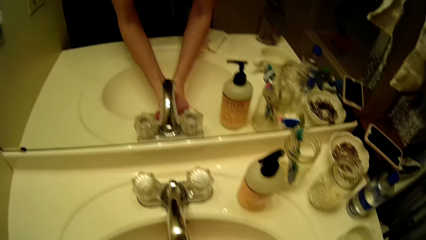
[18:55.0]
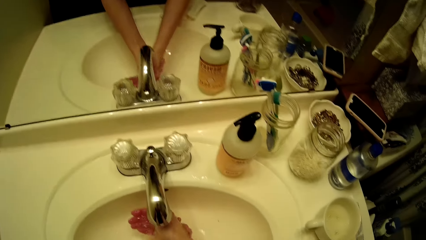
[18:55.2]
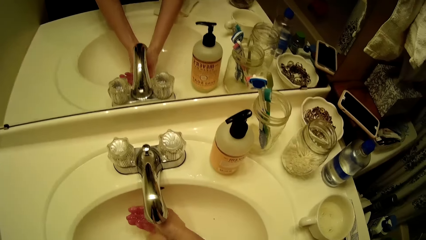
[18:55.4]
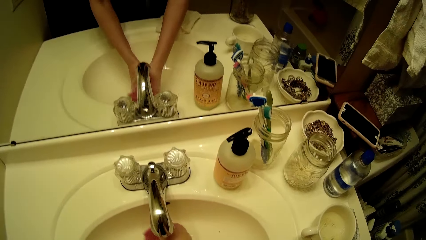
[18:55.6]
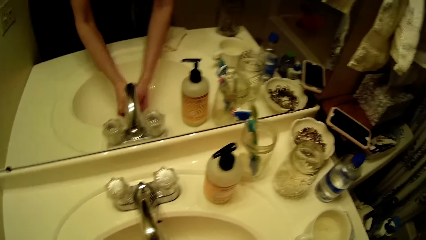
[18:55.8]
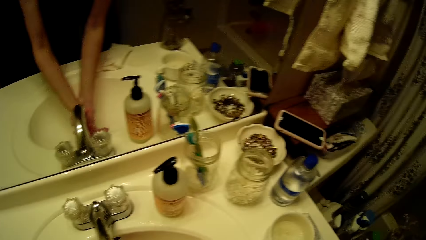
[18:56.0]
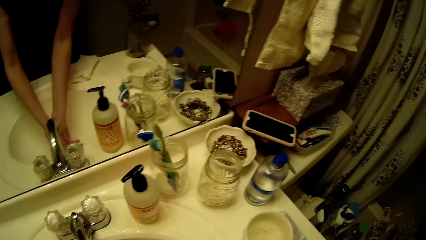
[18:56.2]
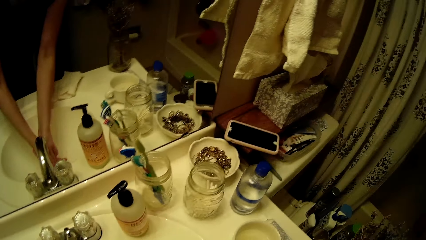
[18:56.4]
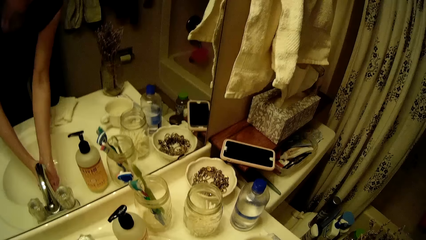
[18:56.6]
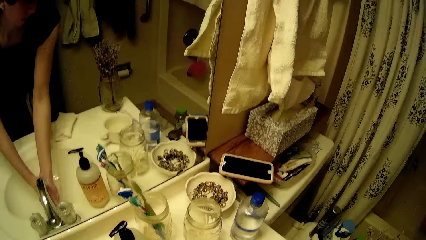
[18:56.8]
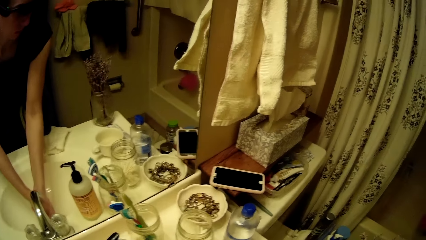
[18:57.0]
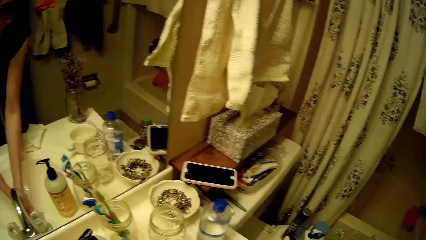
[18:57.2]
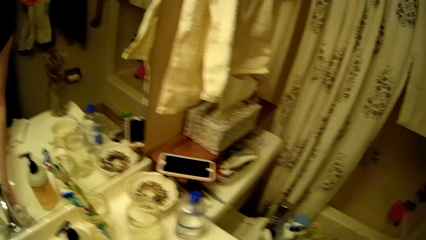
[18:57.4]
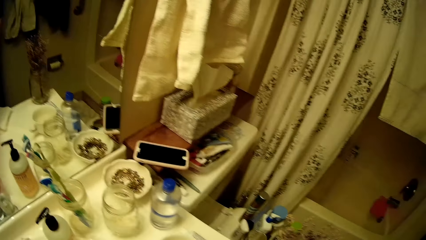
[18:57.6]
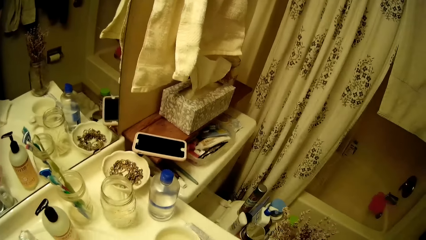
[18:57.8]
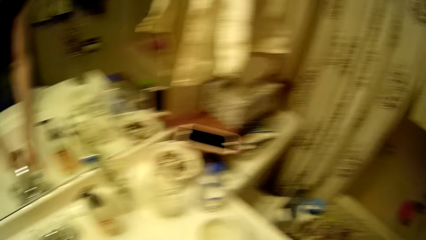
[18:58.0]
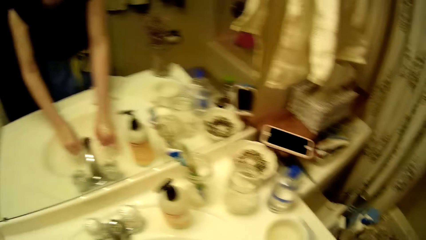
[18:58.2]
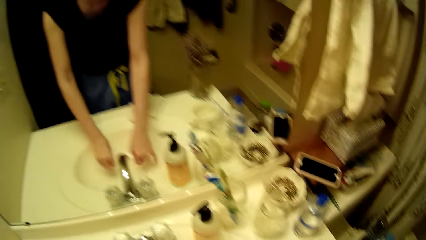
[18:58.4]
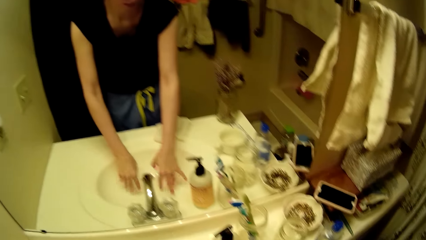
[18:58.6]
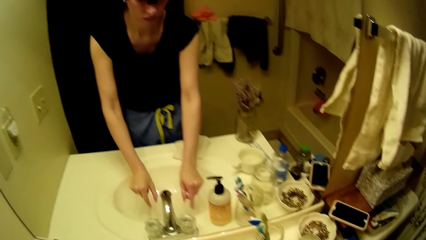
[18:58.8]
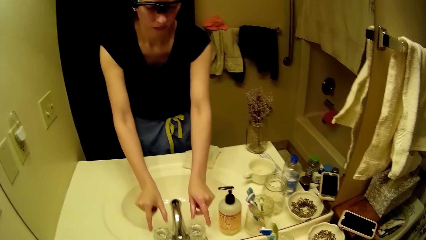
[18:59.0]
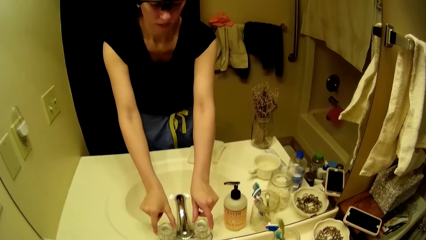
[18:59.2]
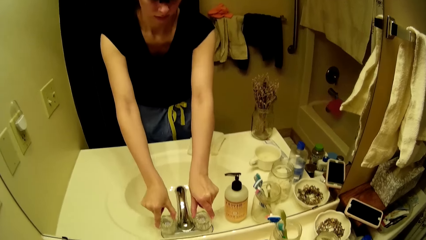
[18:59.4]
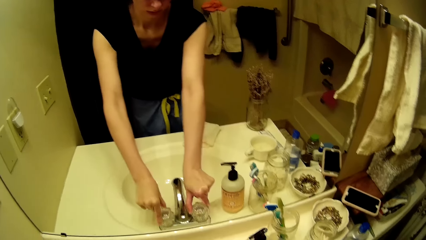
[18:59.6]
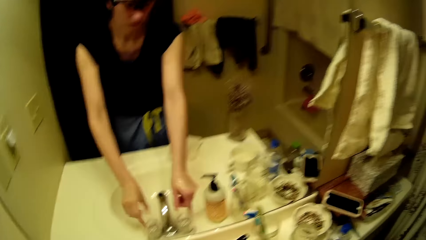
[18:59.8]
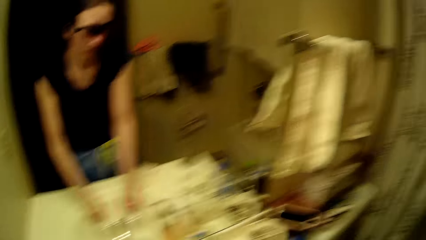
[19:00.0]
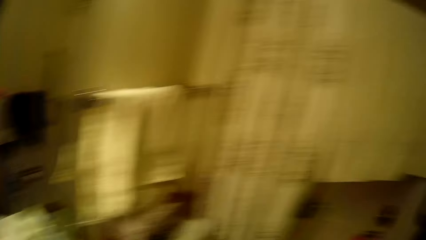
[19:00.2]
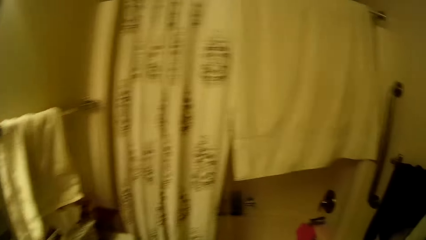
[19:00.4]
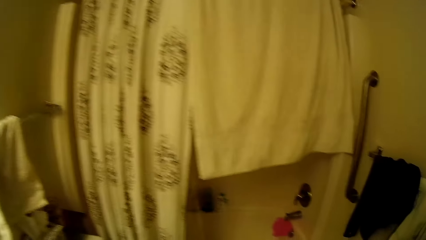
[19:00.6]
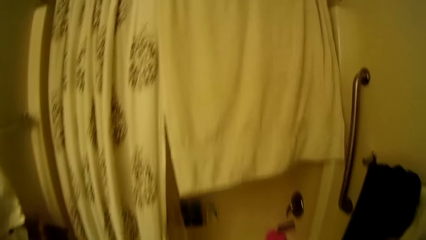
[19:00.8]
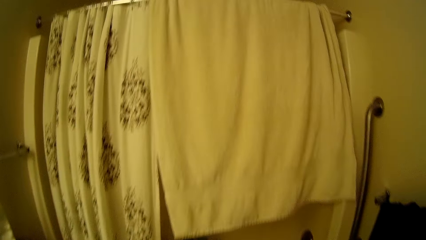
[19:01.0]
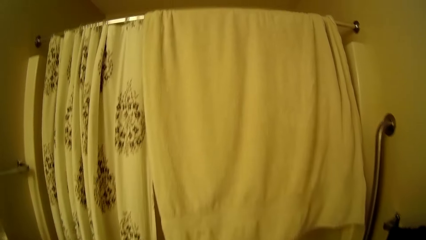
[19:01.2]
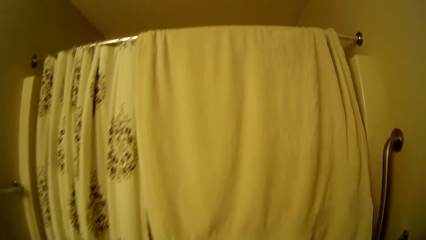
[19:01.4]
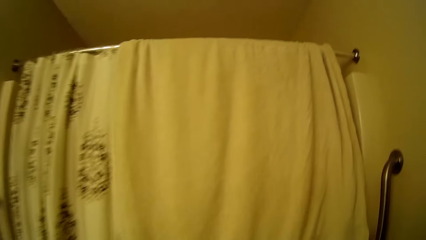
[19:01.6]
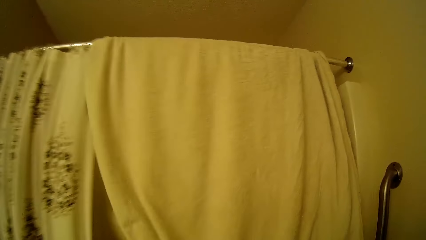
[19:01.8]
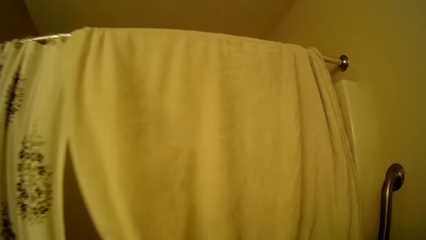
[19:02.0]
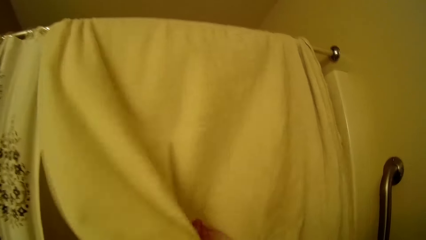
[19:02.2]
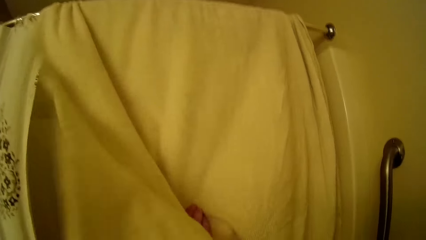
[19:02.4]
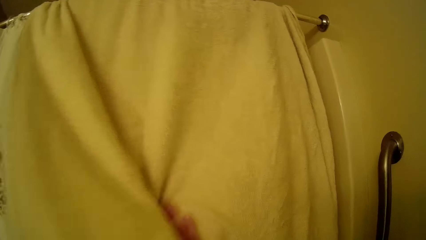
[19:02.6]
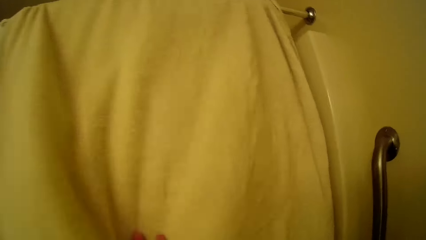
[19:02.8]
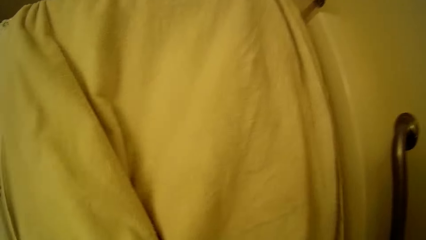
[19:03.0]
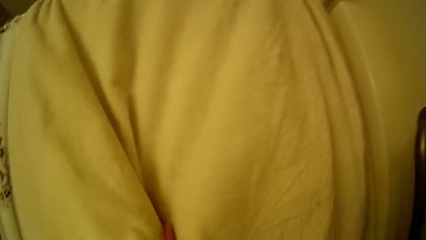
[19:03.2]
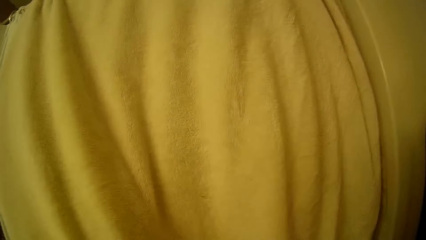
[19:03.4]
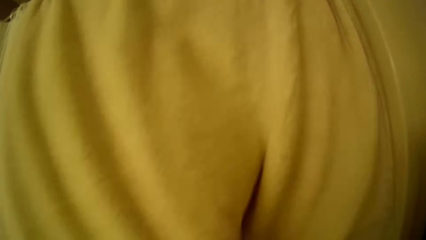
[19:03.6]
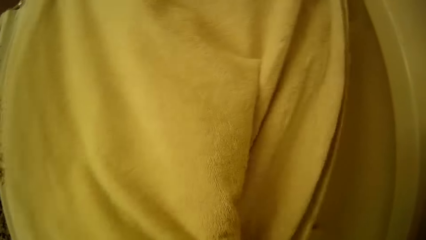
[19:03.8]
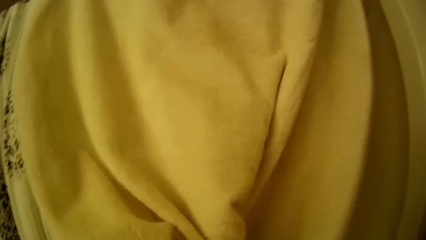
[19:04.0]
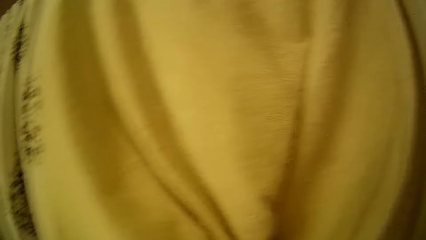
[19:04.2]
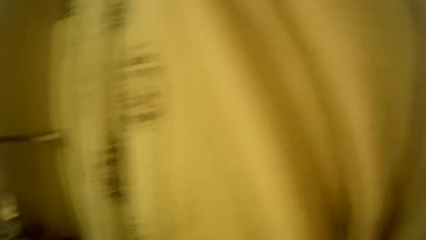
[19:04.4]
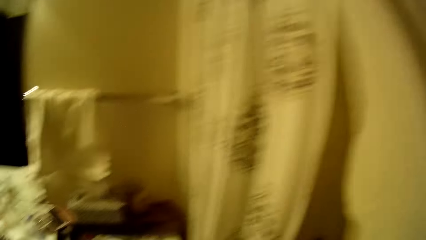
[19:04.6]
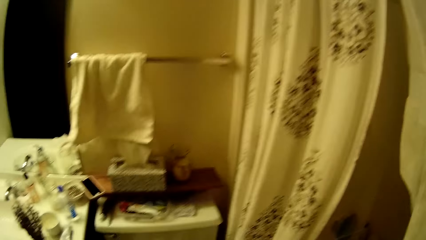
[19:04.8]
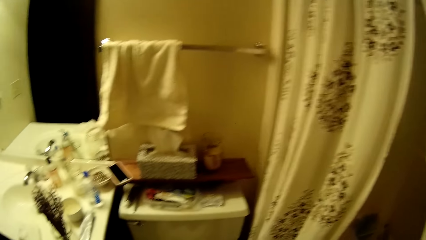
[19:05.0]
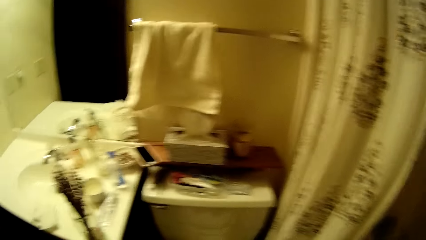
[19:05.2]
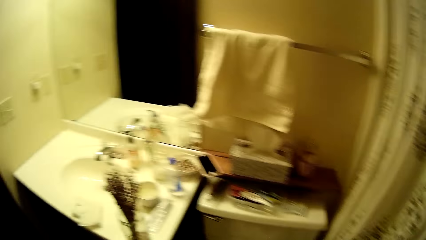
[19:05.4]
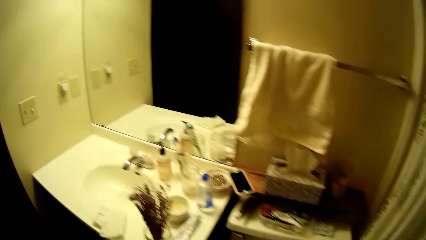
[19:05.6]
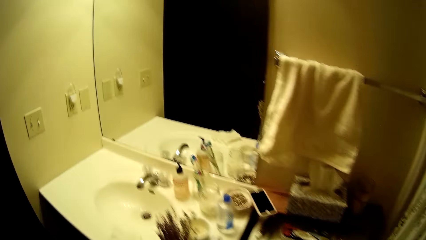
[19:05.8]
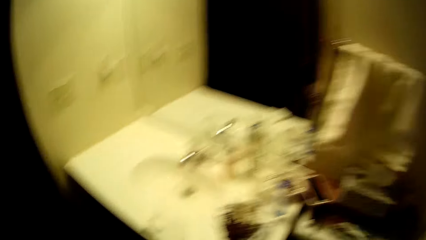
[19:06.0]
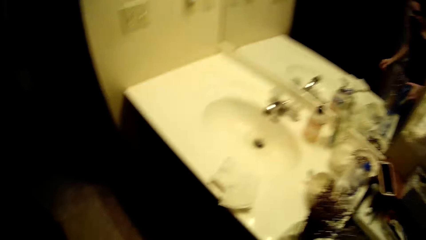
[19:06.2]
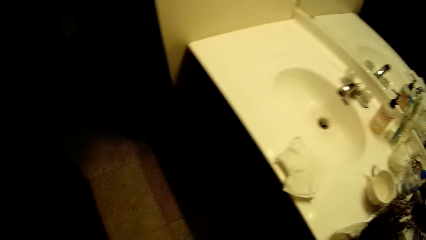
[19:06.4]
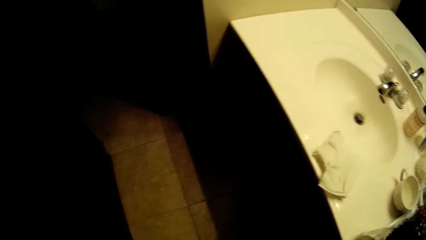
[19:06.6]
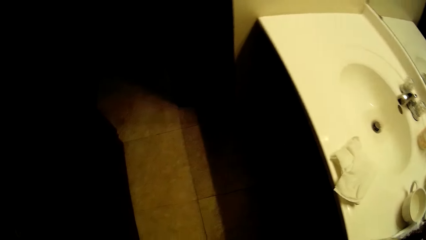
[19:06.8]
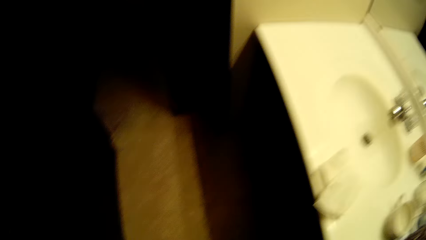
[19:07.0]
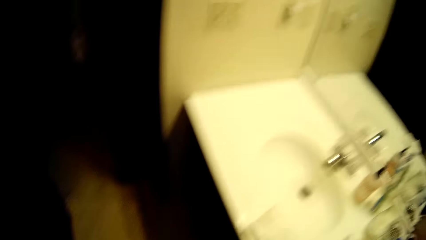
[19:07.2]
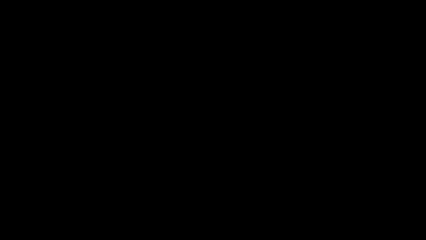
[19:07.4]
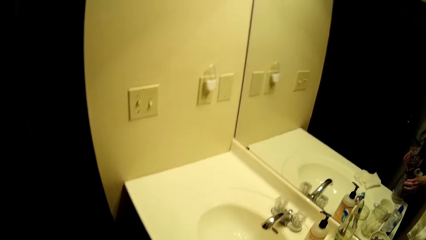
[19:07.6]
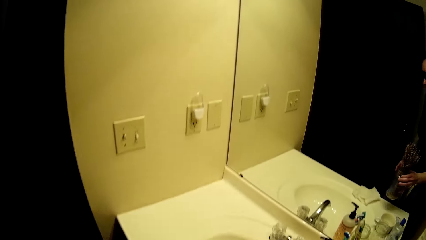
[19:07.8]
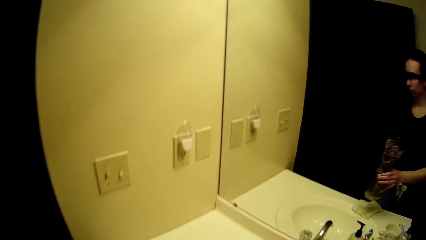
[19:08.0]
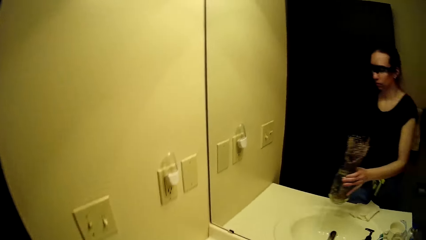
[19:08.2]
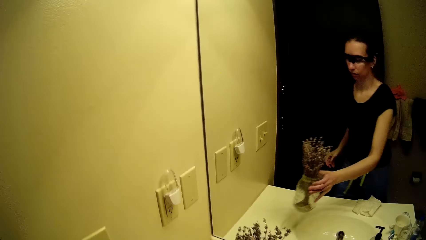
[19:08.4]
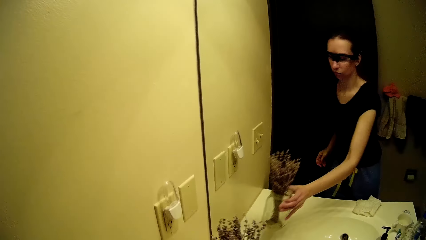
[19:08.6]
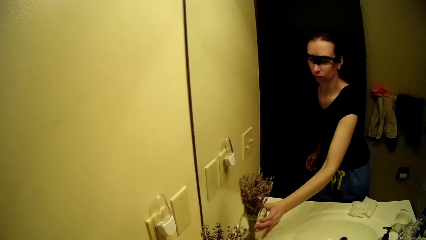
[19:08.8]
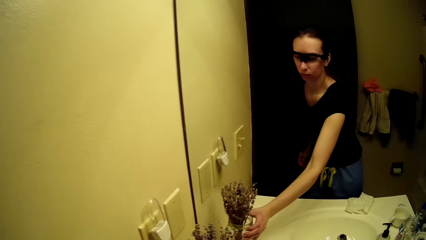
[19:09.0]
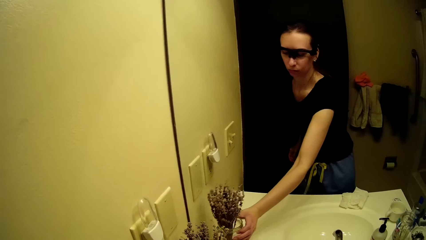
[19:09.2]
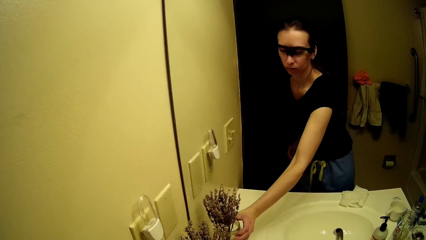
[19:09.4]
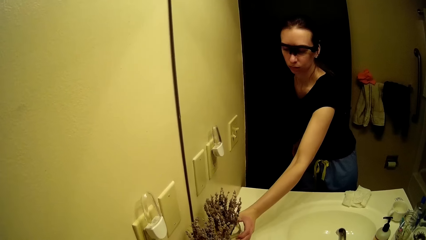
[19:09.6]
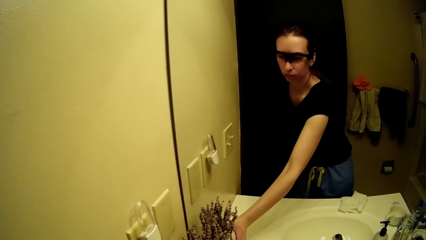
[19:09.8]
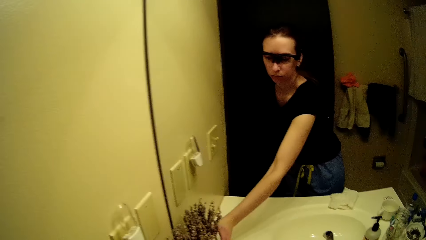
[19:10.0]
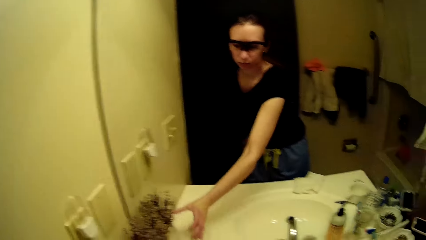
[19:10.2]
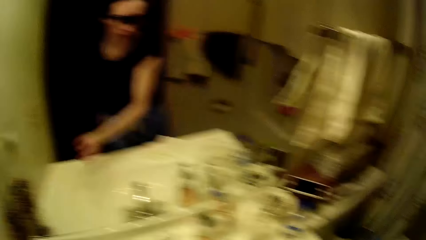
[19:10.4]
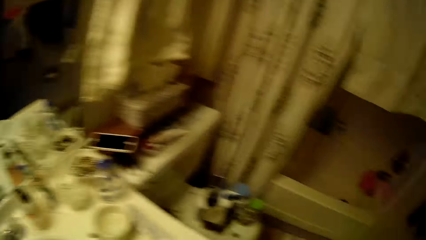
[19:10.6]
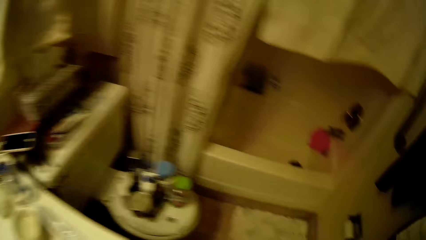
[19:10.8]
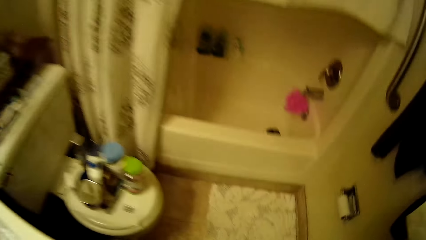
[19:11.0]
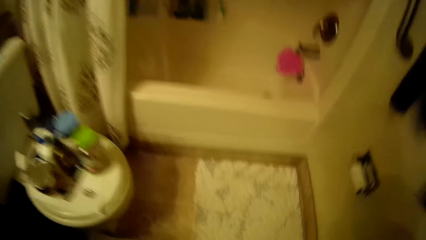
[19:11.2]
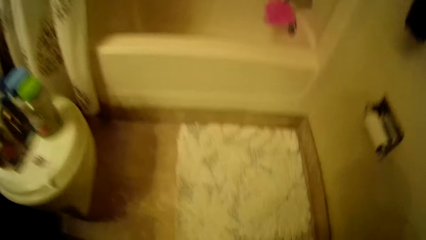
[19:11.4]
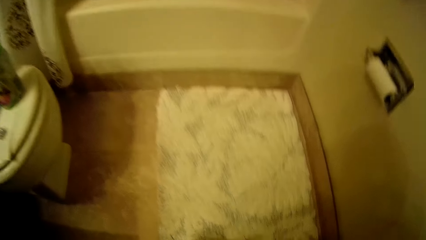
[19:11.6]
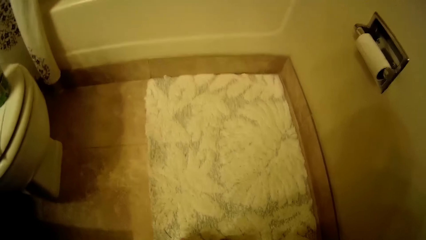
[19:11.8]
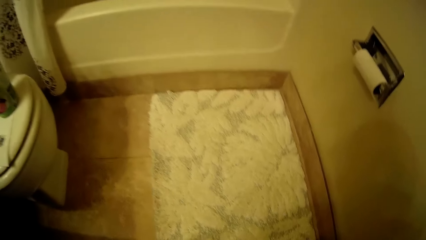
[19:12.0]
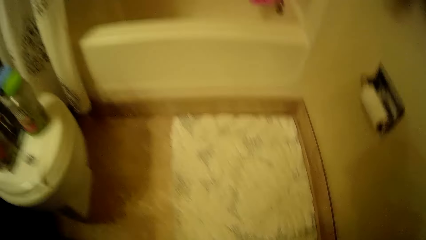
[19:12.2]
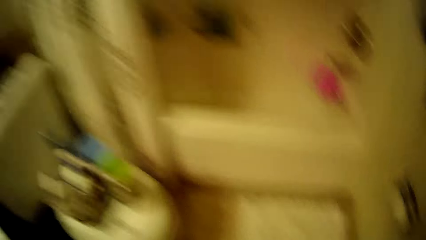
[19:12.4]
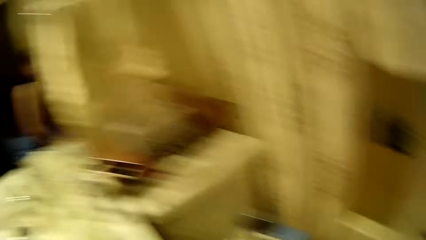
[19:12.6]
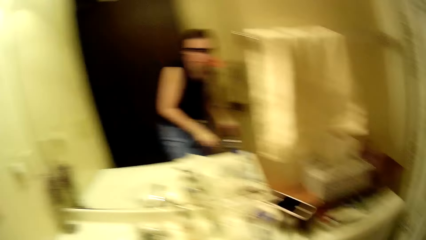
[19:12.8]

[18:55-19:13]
The camera wearer walks around the room. She turns the knobs of the tap with both hands. She walks around the room. She wipes her hands with a towel on a curtain pole. She walks around the room. She moves a flower jar or vase on the wash basin with her right hand. She puts the flower vase down. She walks around the room.
